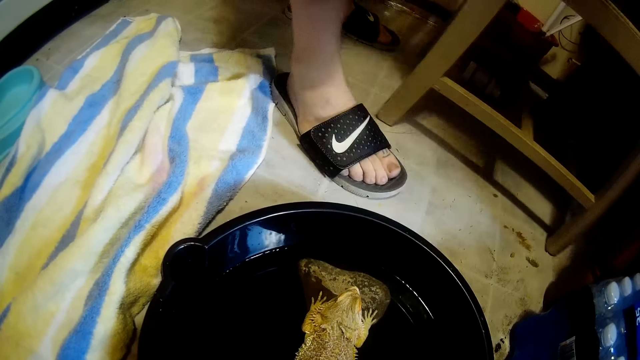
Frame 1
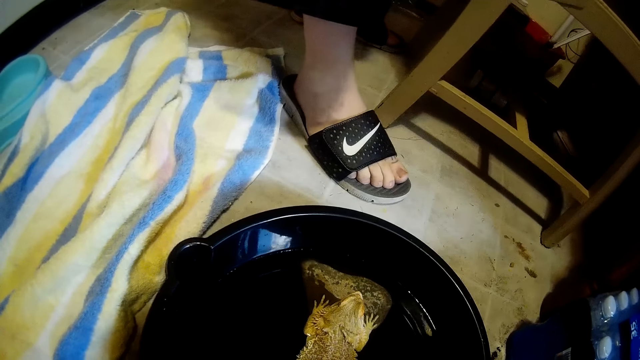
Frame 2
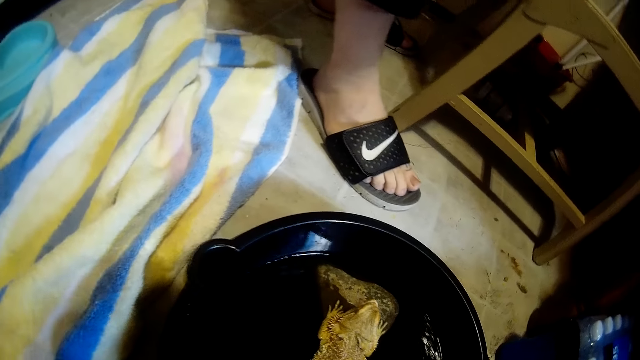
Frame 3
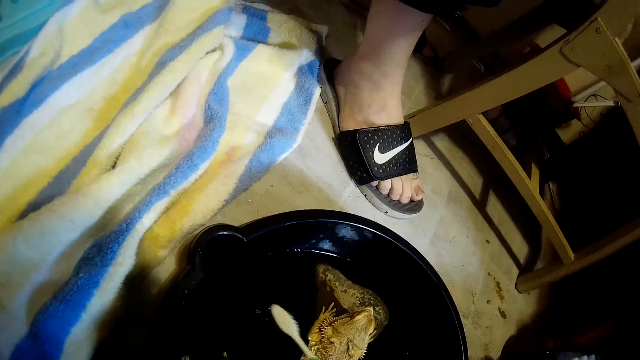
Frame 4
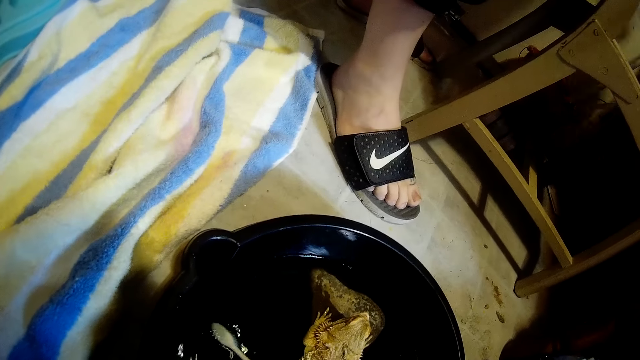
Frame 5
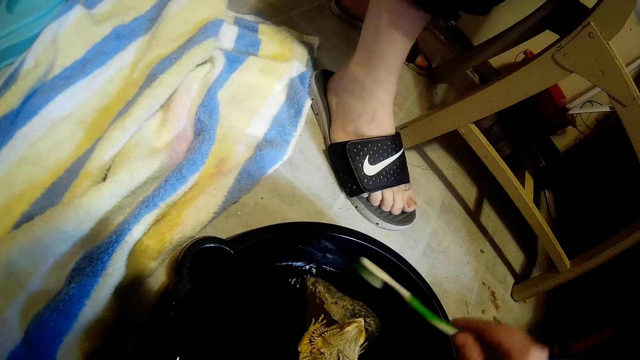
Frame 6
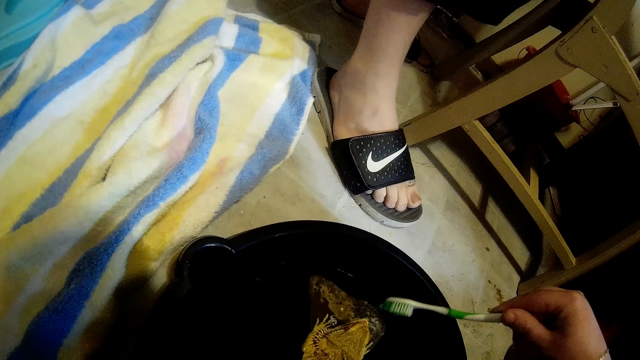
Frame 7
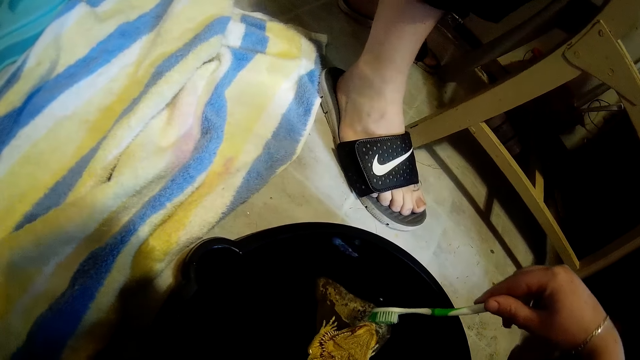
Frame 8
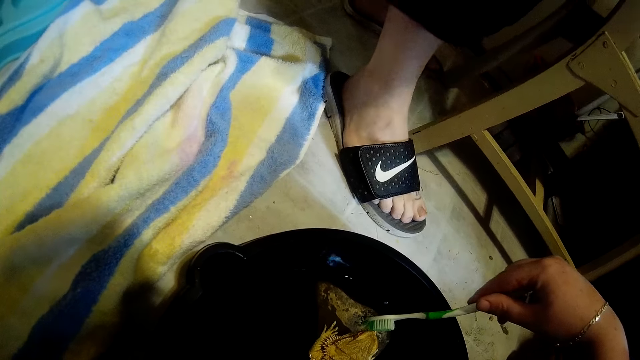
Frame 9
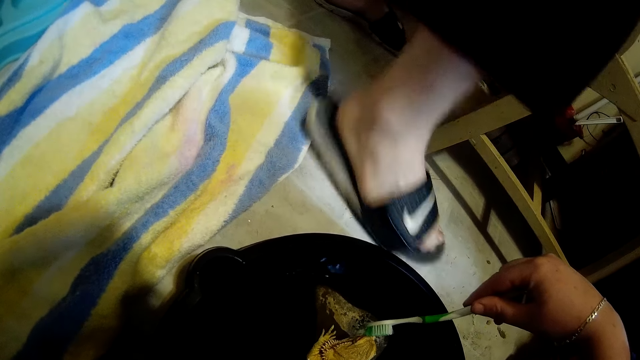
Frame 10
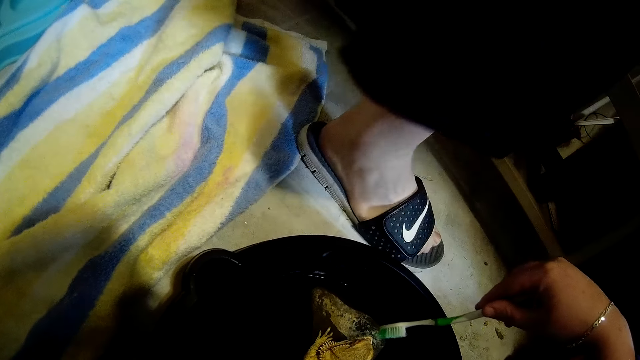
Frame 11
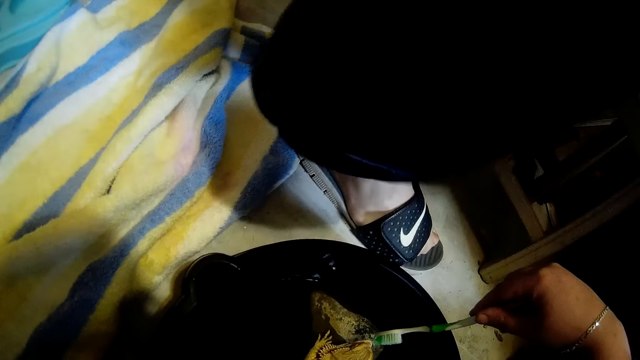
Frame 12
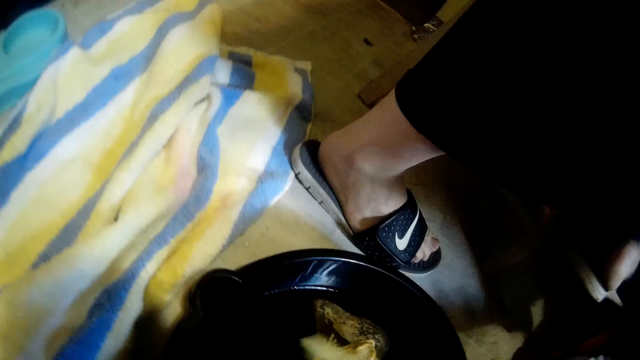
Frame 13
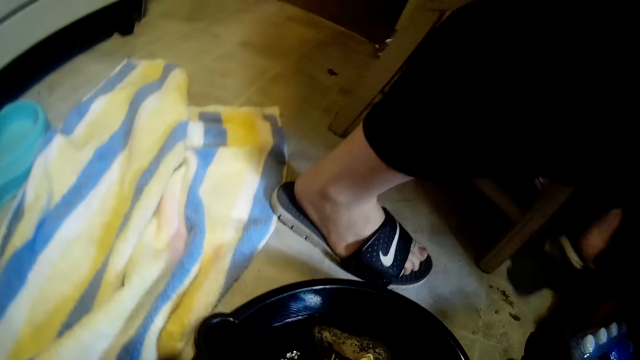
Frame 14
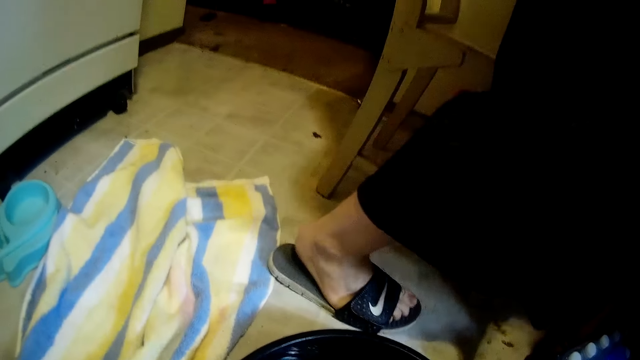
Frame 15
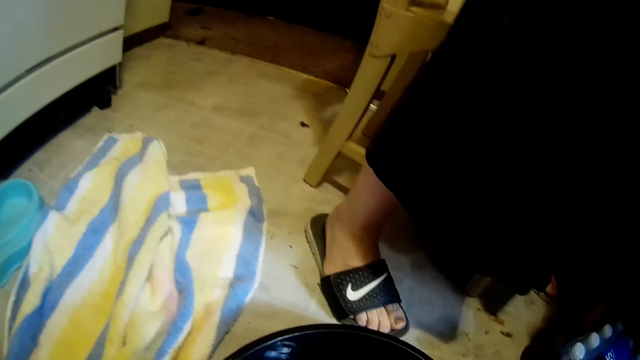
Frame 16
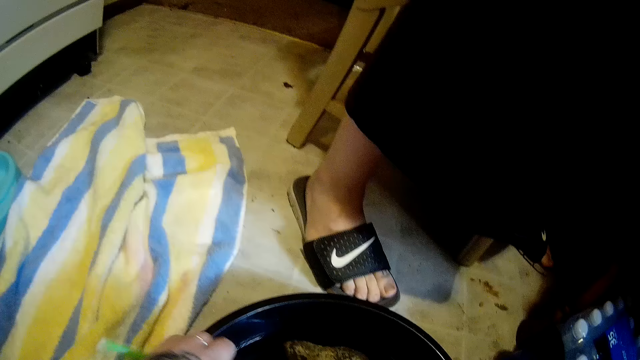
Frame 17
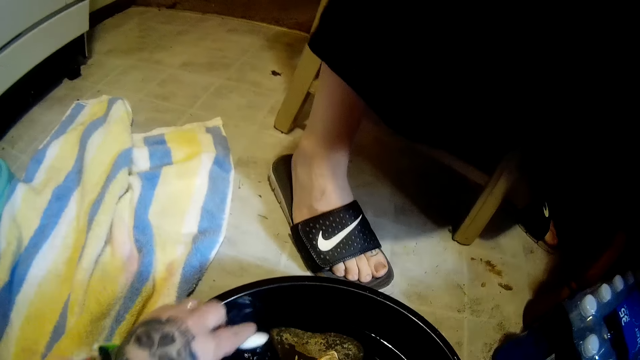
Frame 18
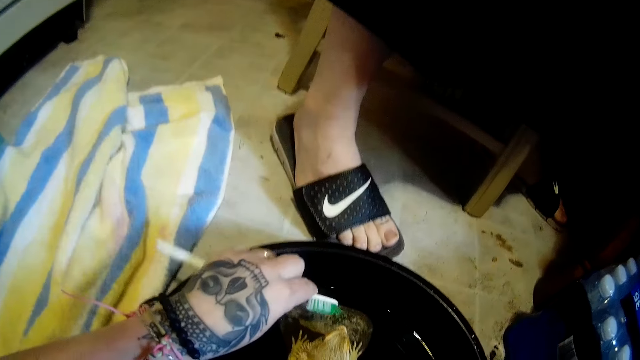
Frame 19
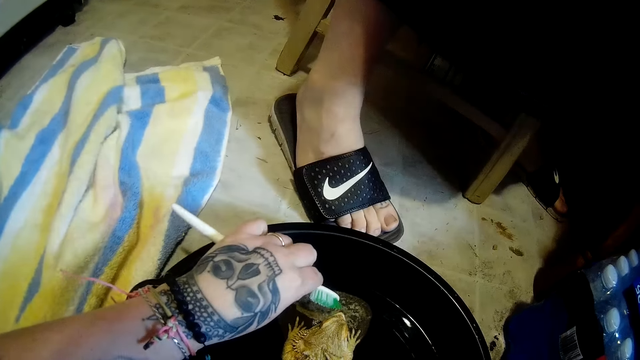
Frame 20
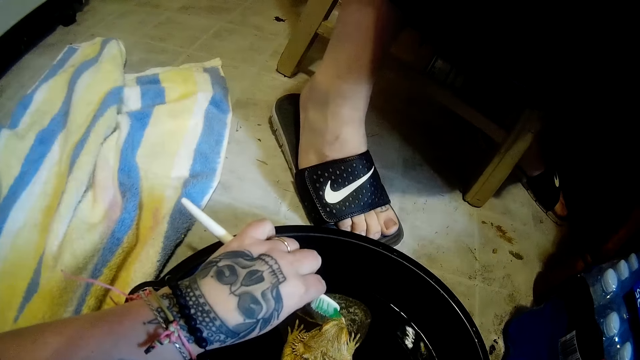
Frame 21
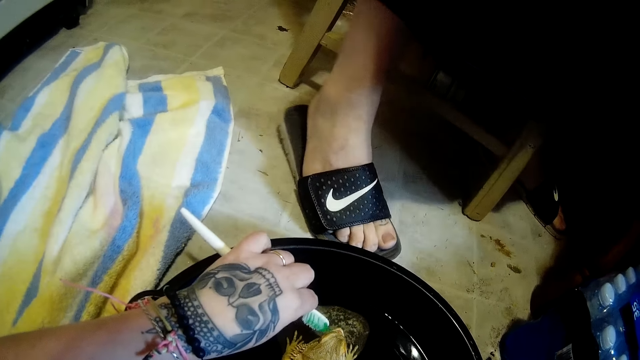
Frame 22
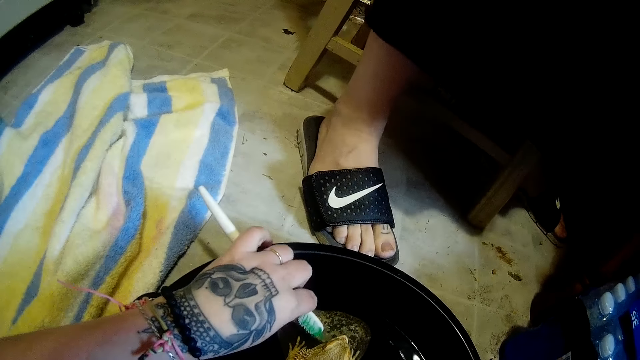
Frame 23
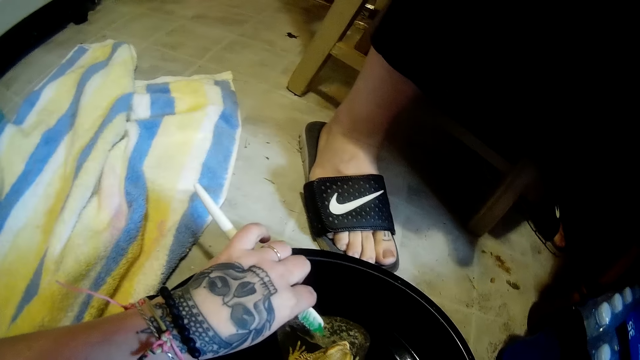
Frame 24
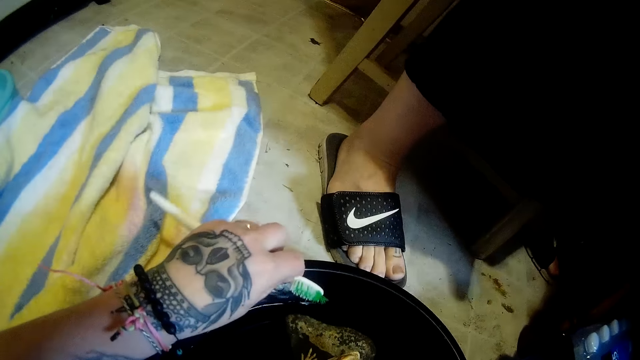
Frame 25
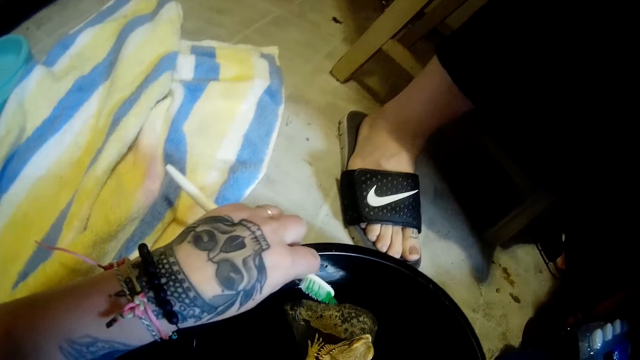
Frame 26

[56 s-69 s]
The camera wearer puts the toothbrush in the black bowl on the ground with her right hand. She cleans the dragon lizard with the toothbrush in her right hand. A man moves around in the house. The camera wearer passes the toothbrush from her right hand to her left hand. The man sits down. The camera wearer puts the toothbrush in the black bowl on the ground with her left hand. She brushes the bearded dragon with the toothbrush. She puts the toothbrush in the black bowl on the ground with her right hand.

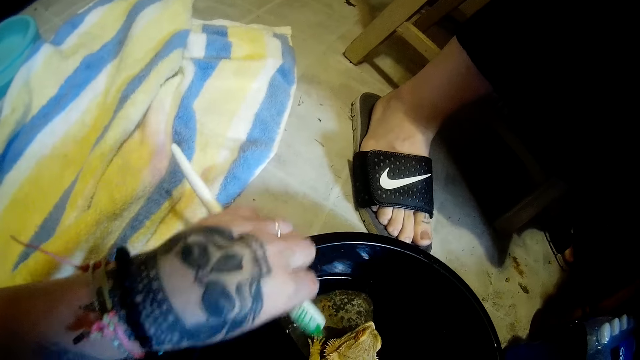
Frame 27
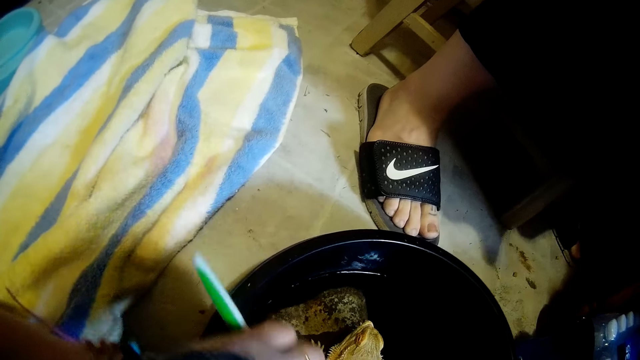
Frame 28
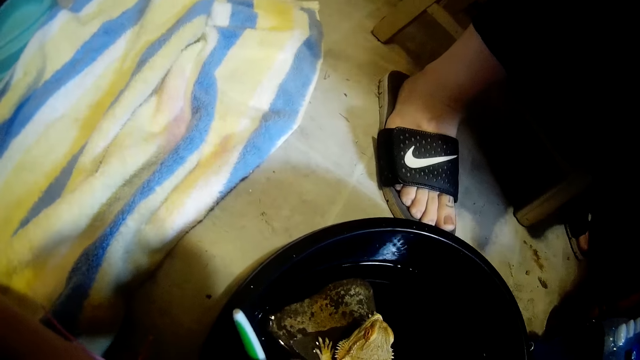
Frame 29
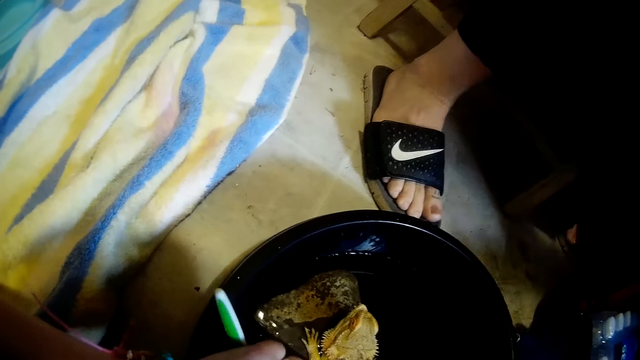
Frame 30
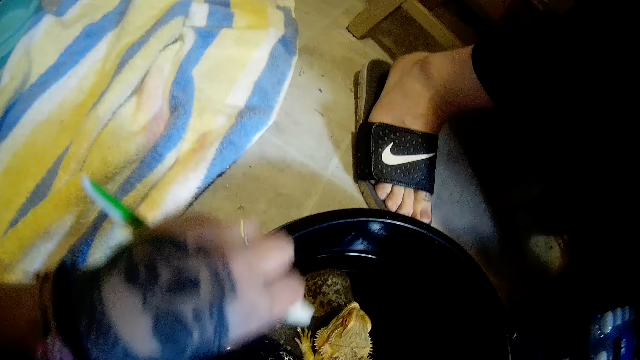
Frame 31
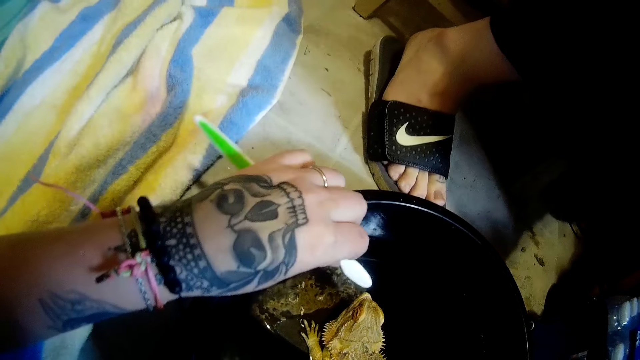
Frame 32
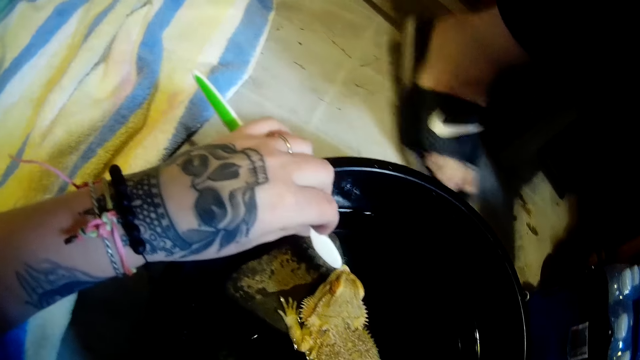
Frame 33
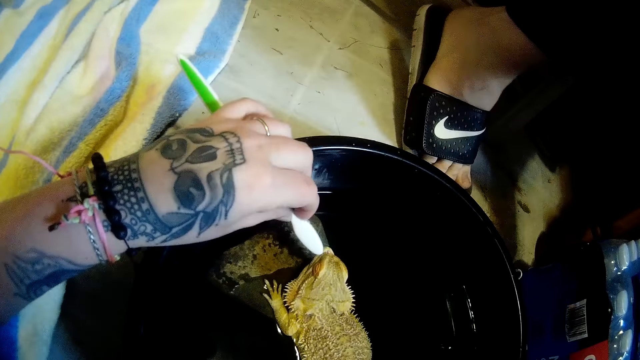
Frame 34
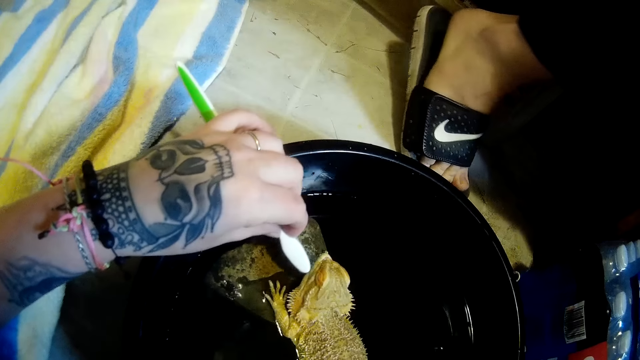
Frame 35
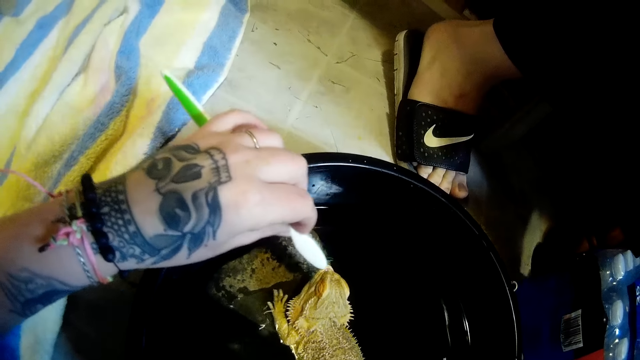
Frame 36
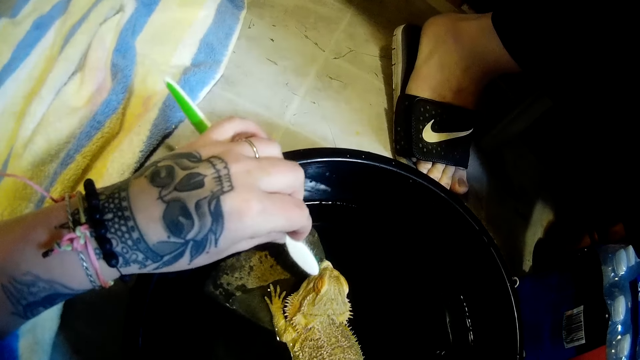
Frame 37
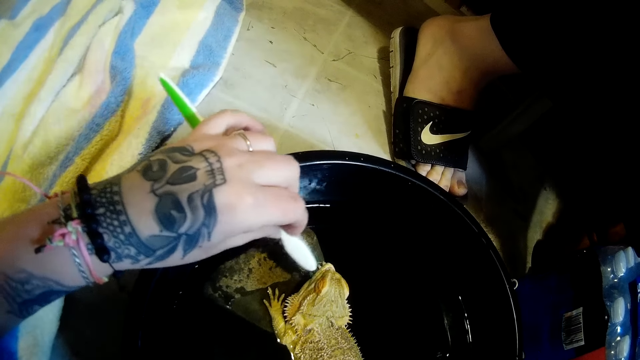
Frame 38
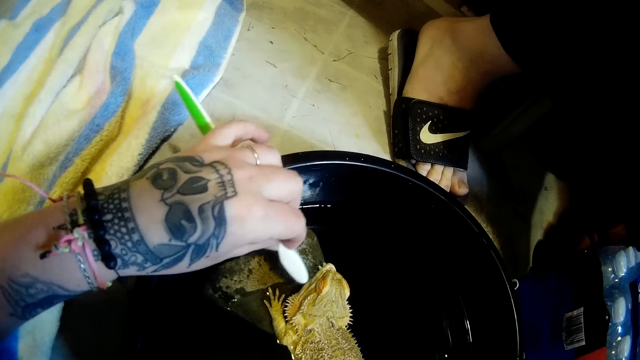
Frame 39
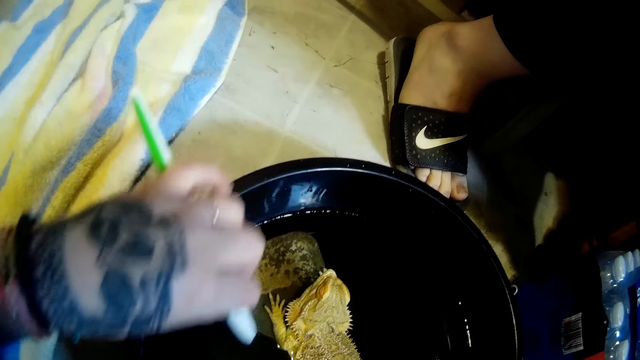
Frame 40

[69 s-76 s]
The camera wearer dips a toothbrush in water. They brush the bearded dragon with the toothbrush. A man sits on the chair.
